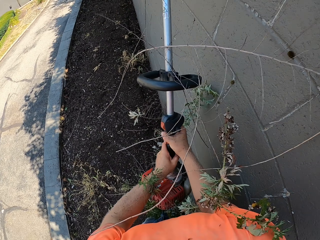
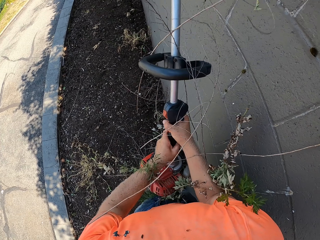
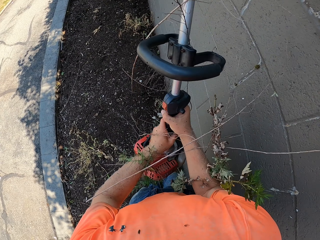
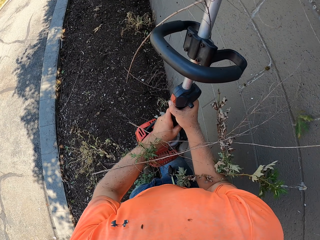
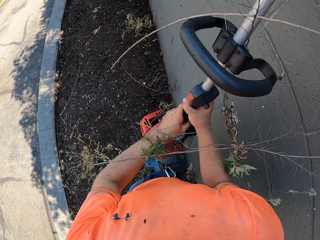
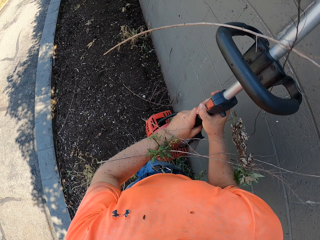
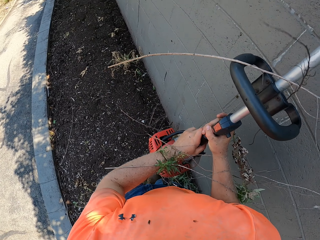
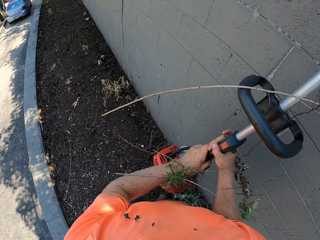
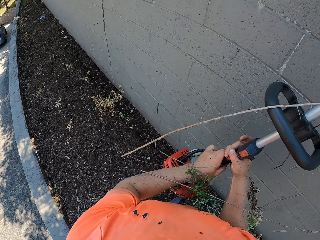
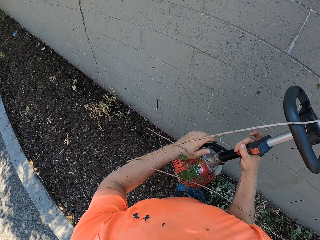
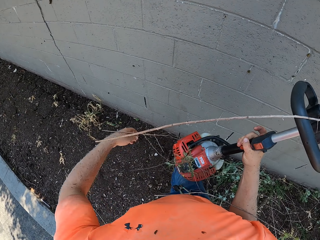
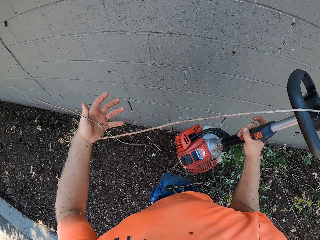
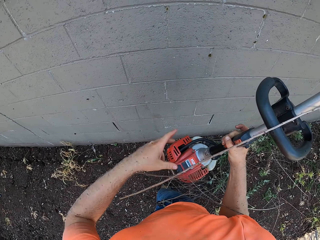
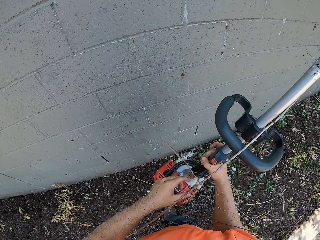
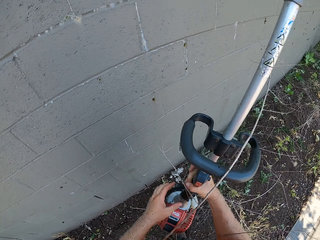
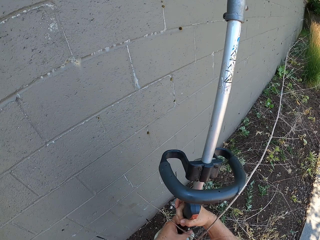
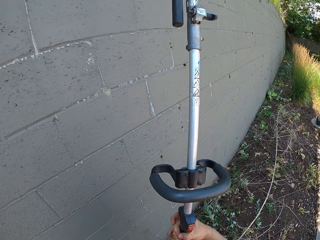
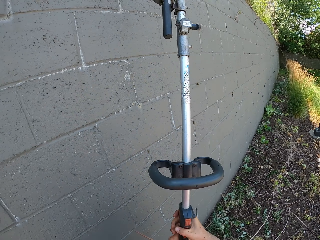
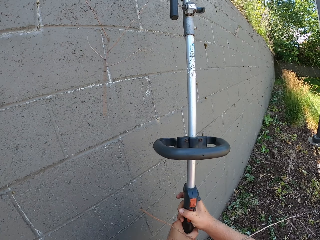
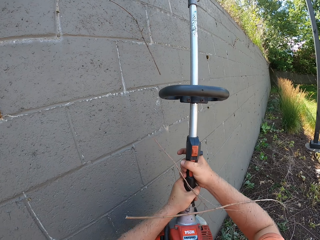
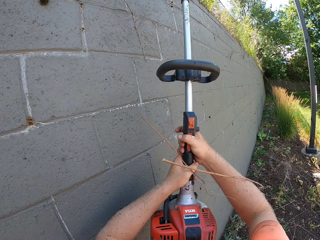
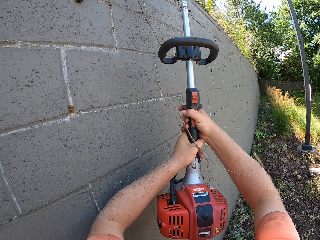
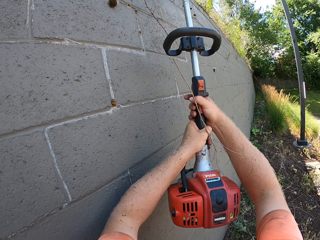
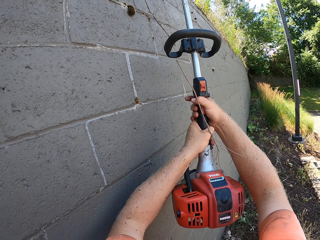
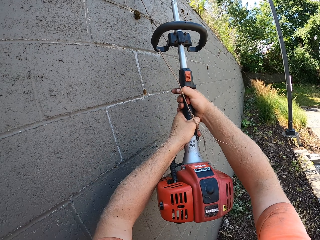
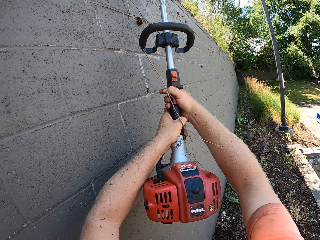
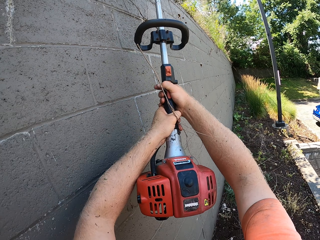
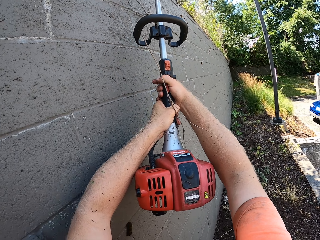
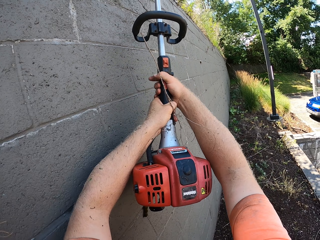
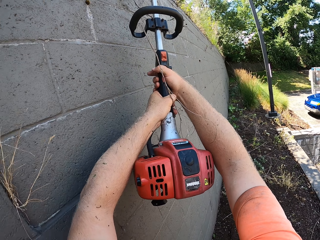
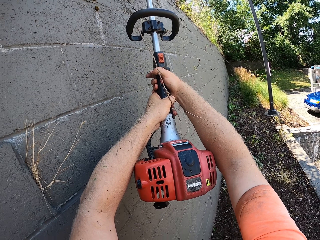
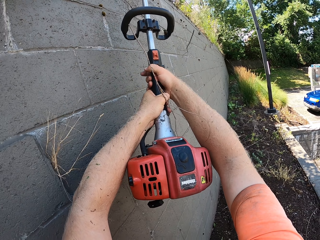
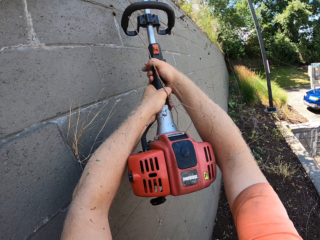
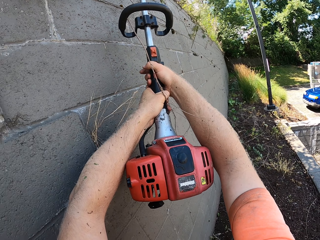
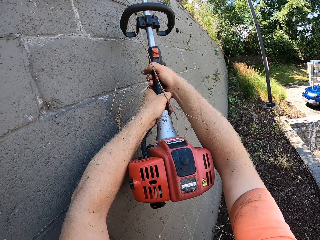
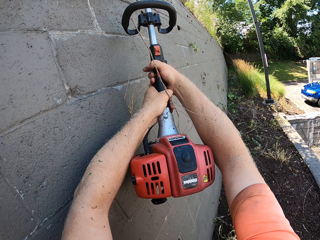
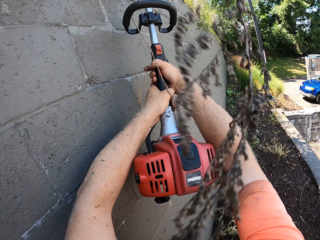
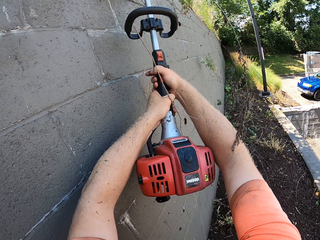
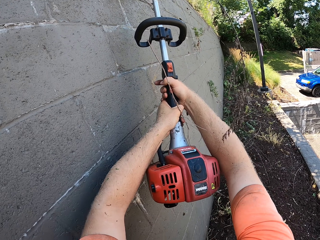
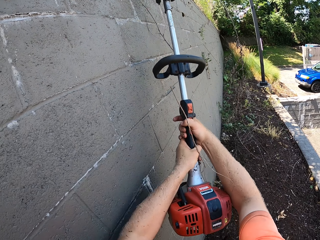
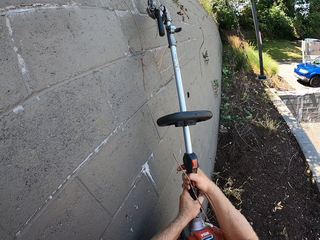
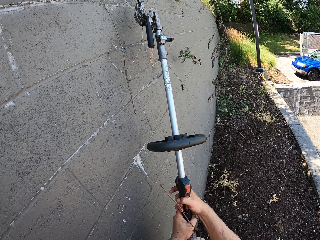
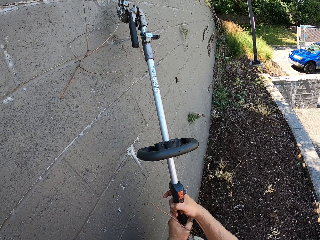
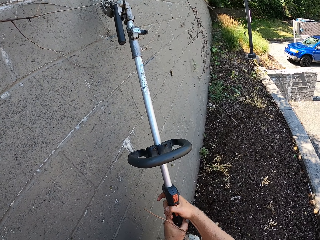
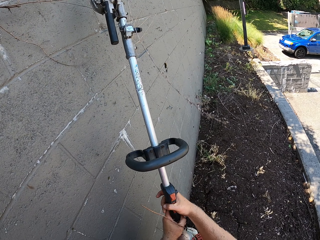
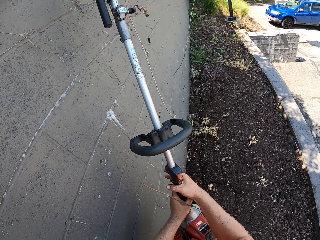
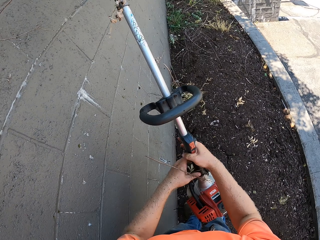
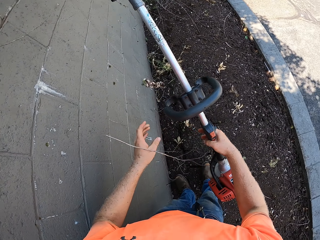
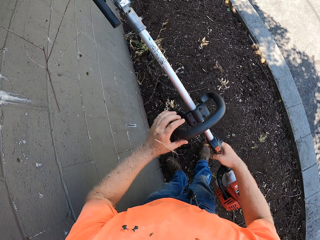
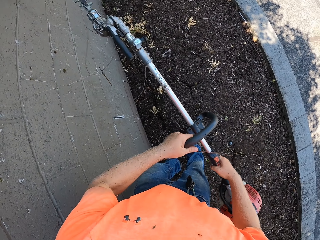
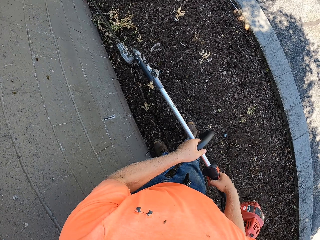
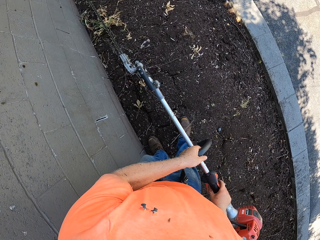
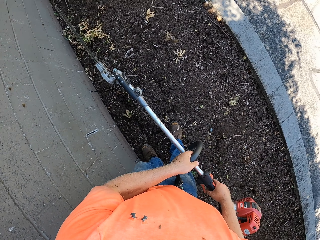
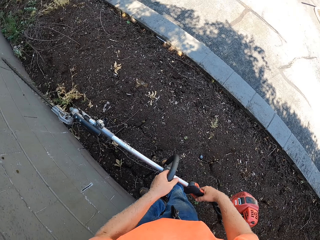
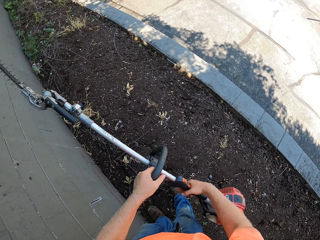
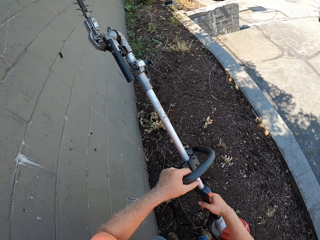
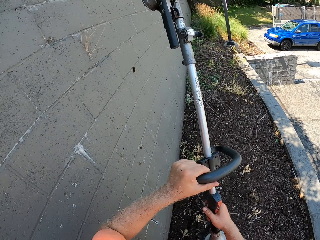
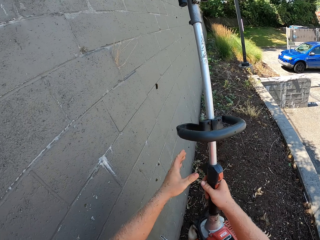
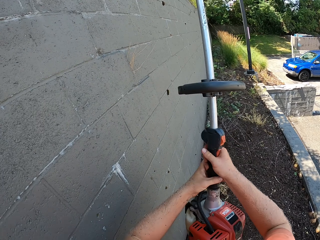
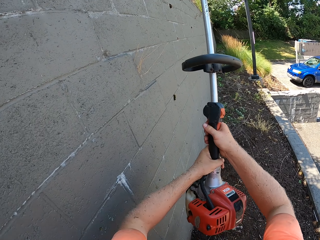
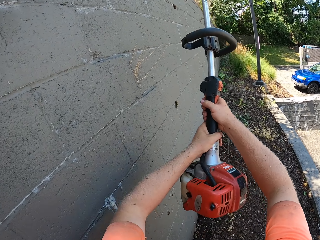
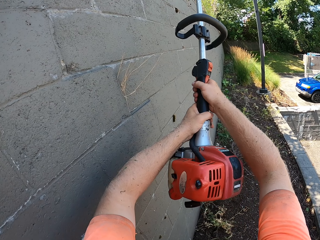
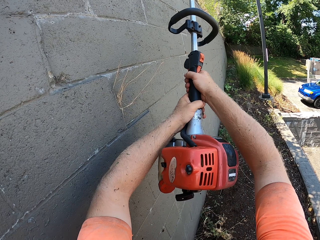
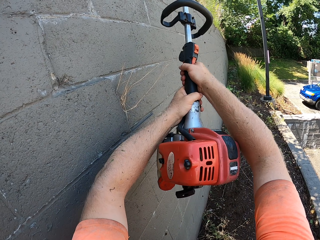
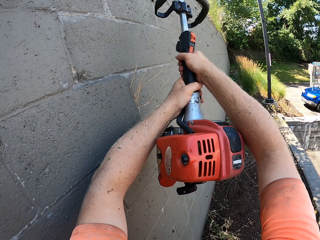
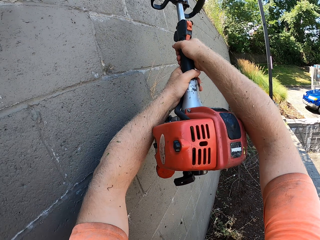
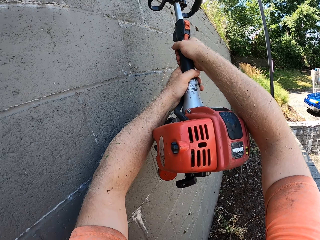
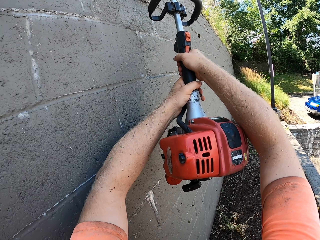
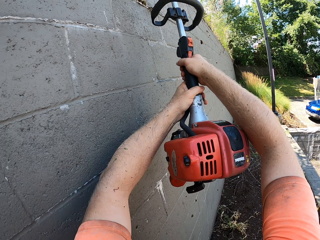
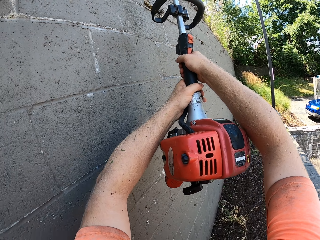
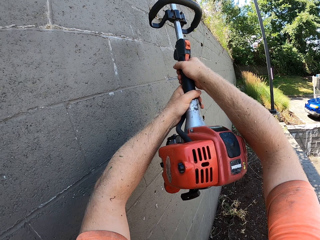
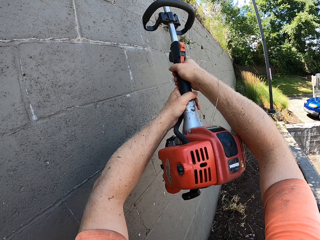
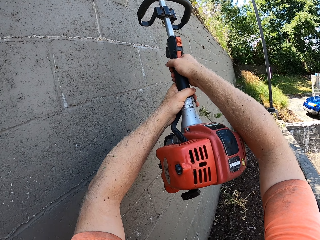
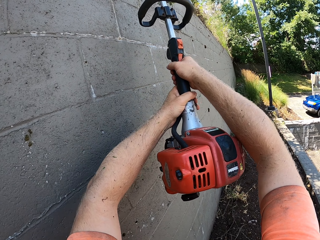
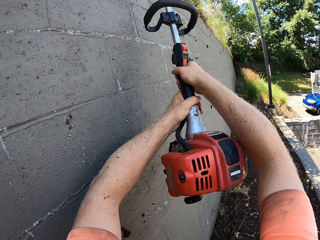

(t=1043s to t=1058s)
The camera wearer removes dry plants from the hedge trimmer with his hands. He trims the edges of flowers on the wall with the hedge trimmer in his hands. He holds the handle of the hedge trimmer with his left hand. He trims the edges of flowers on the wall with the hedge trimmer in his hands.

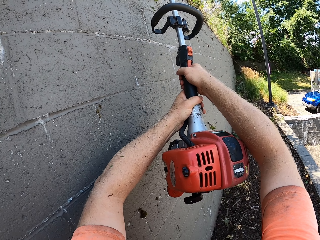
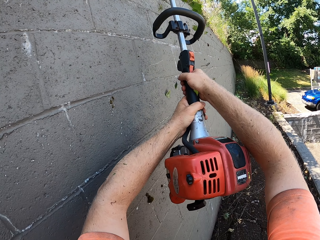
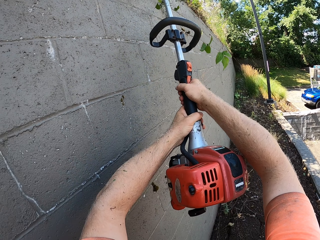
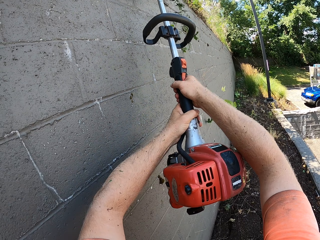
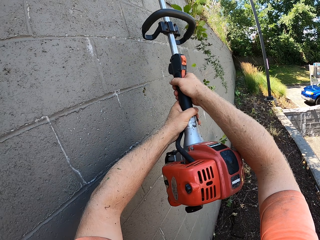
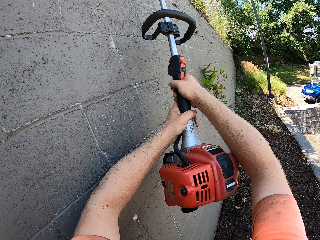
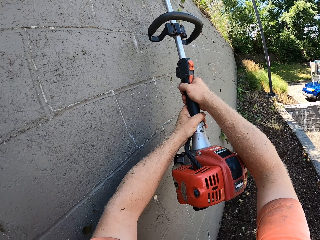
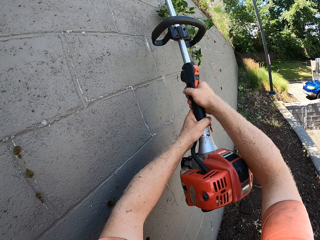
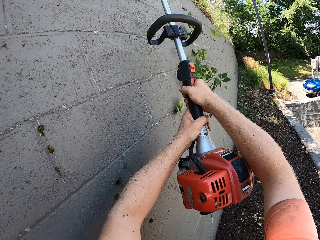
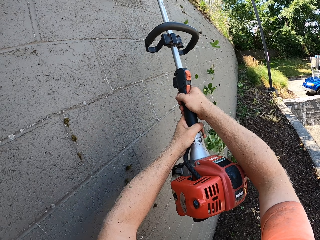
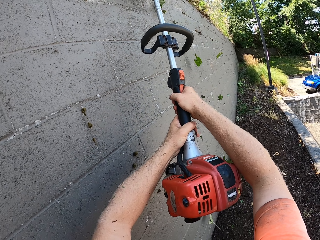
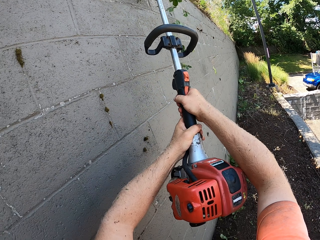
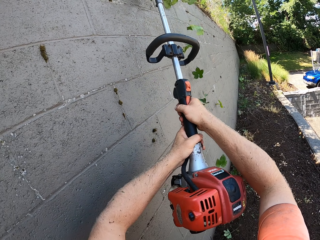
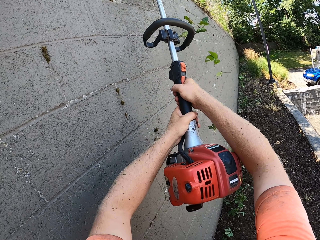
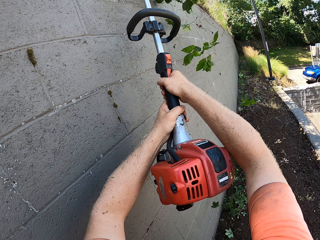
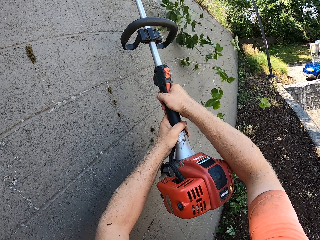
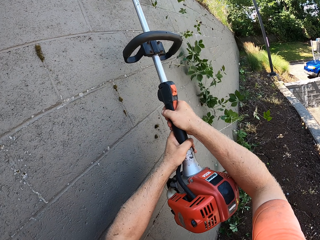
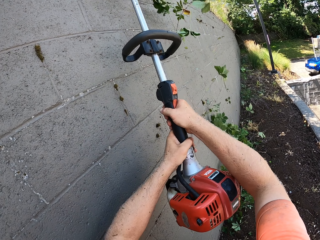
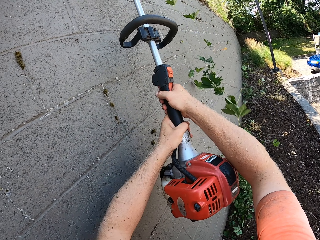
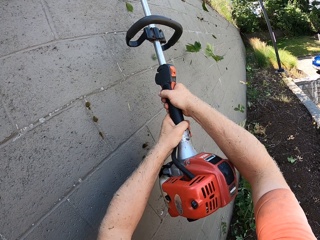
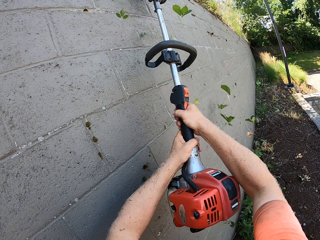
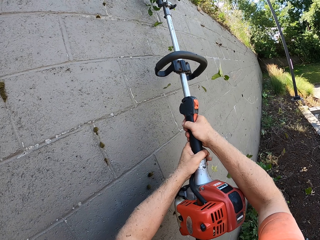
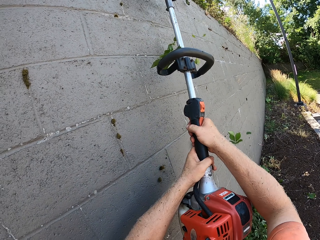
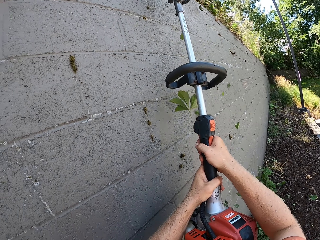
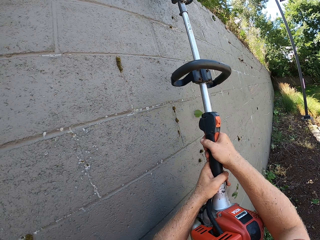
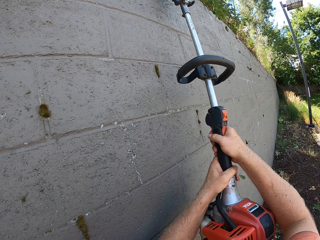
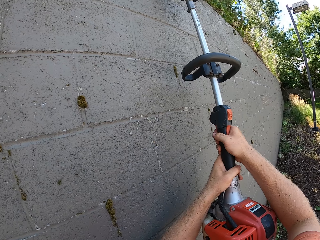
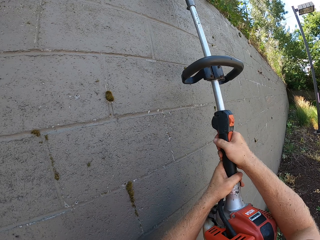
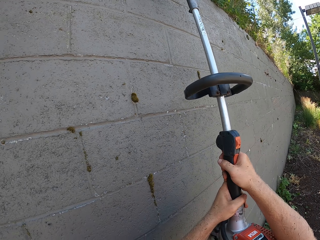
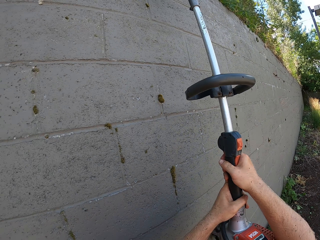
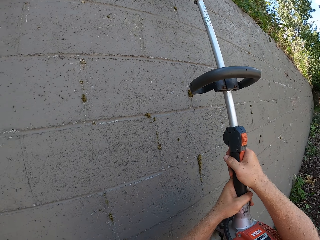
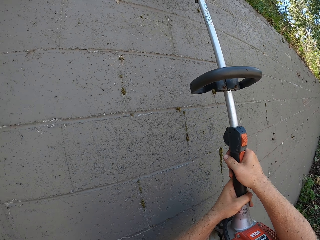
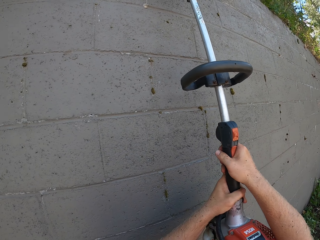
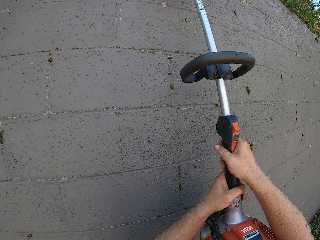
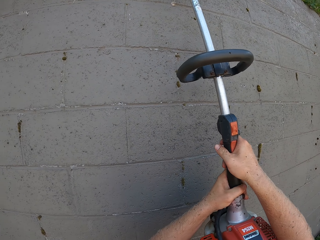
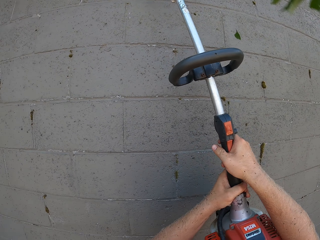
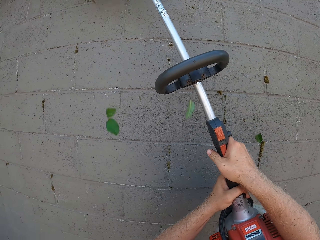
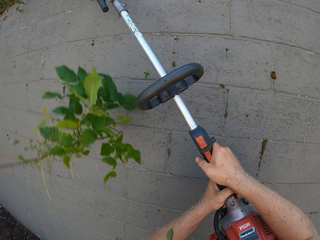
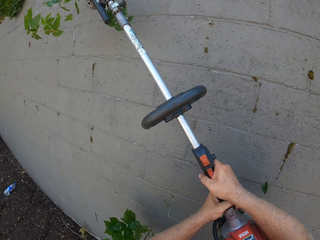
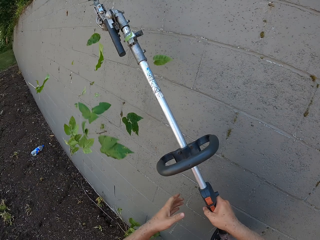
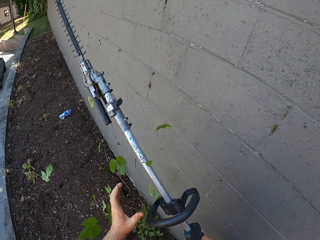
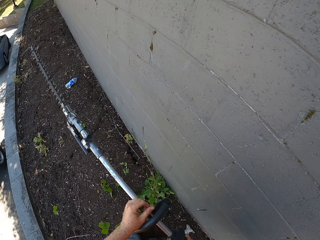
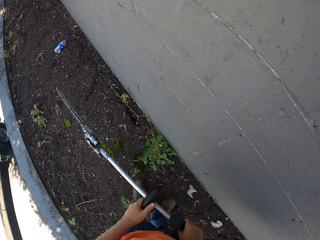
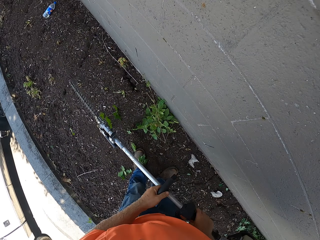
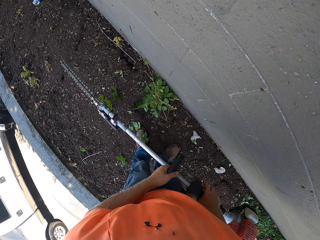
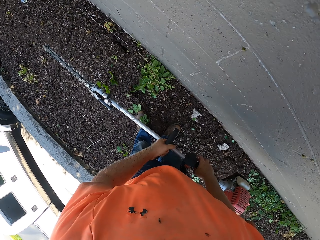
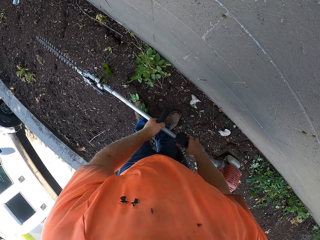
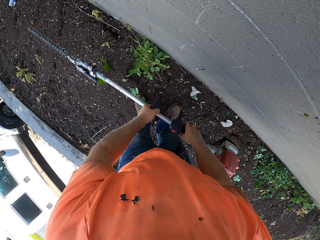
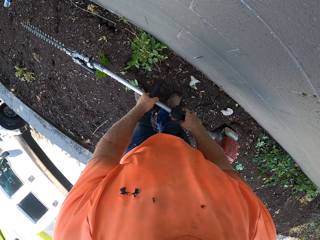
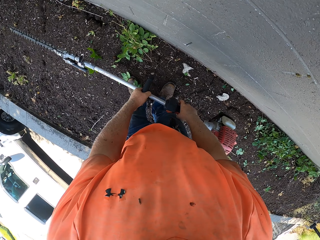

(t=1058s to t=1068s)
The camera wearer grabs the handle of the hedge trimmer with his left hand.
